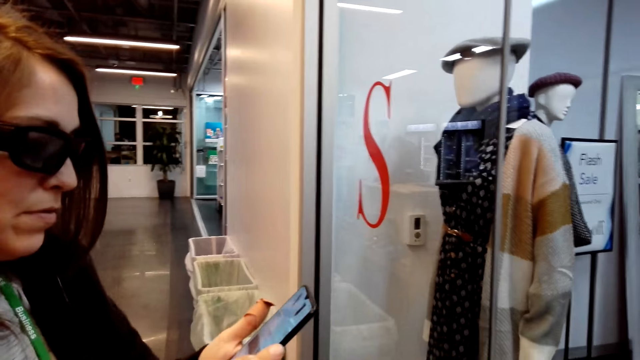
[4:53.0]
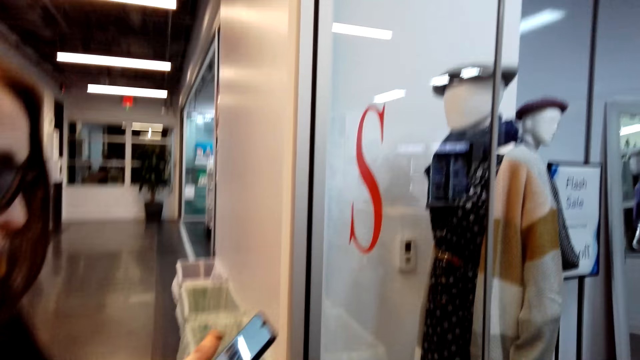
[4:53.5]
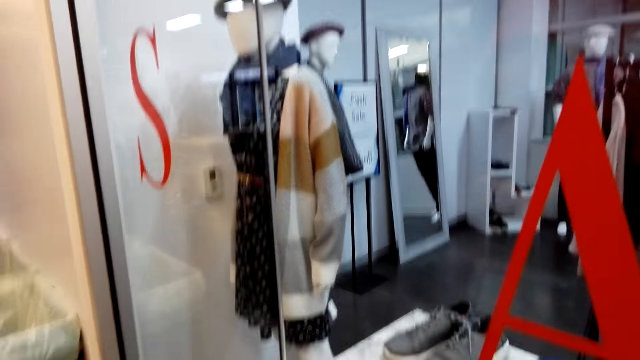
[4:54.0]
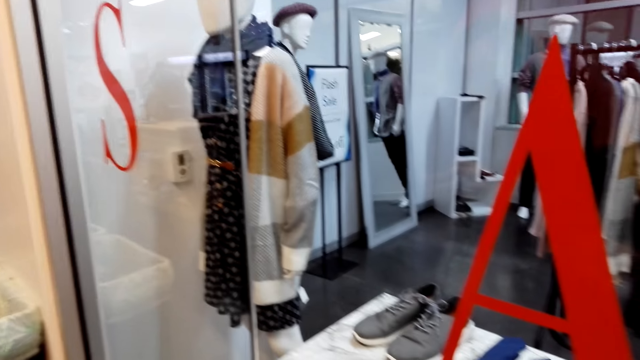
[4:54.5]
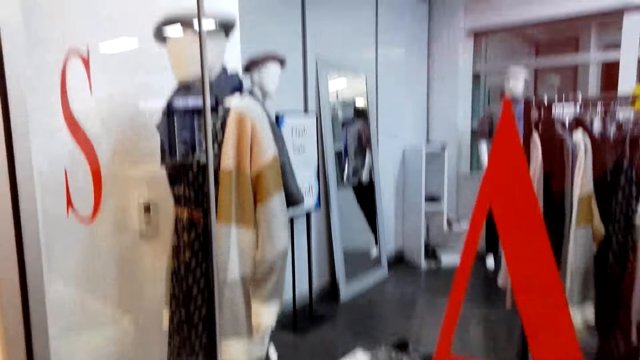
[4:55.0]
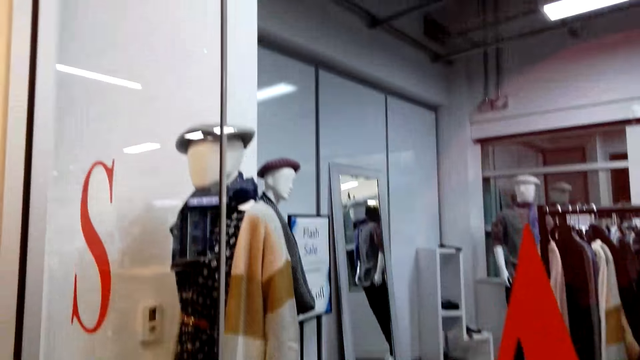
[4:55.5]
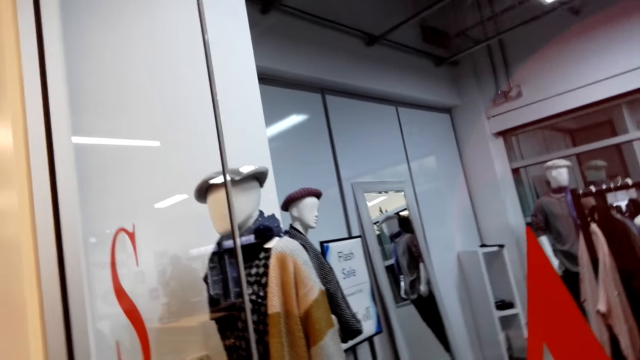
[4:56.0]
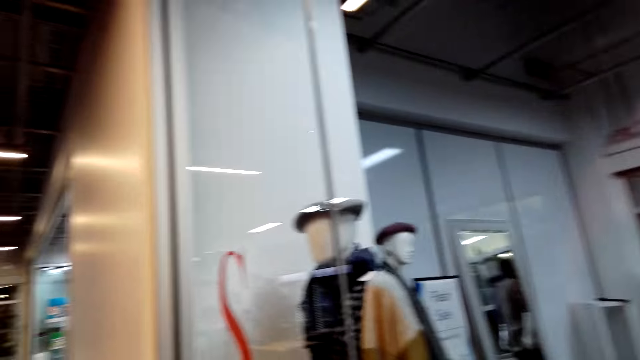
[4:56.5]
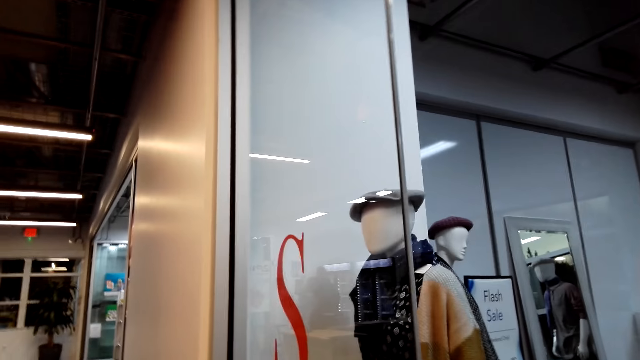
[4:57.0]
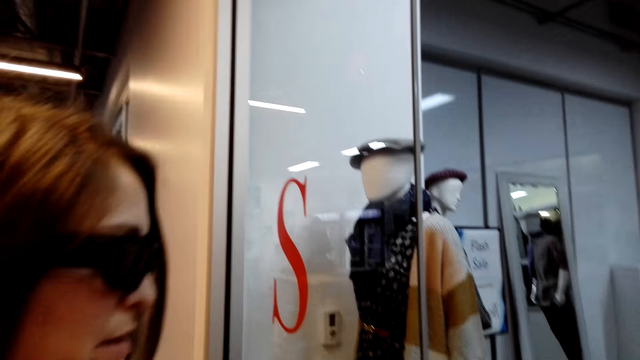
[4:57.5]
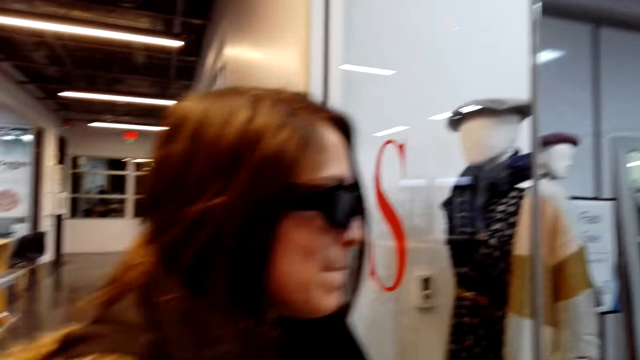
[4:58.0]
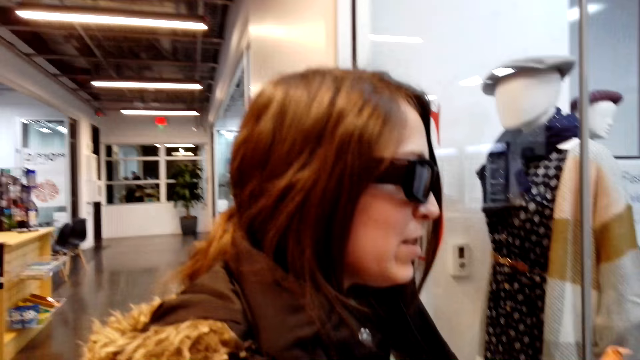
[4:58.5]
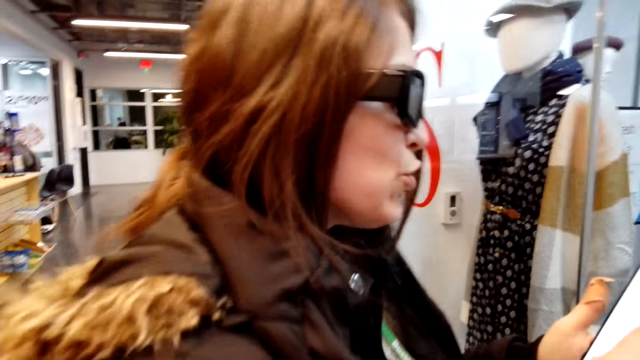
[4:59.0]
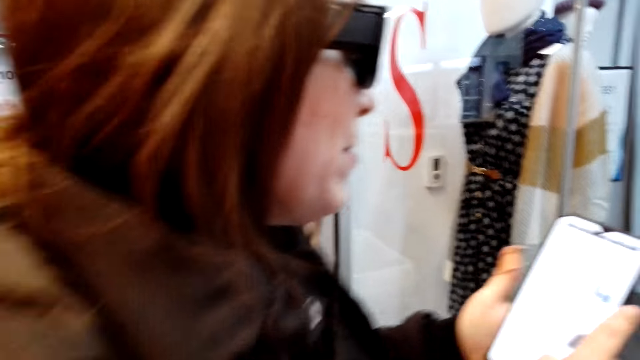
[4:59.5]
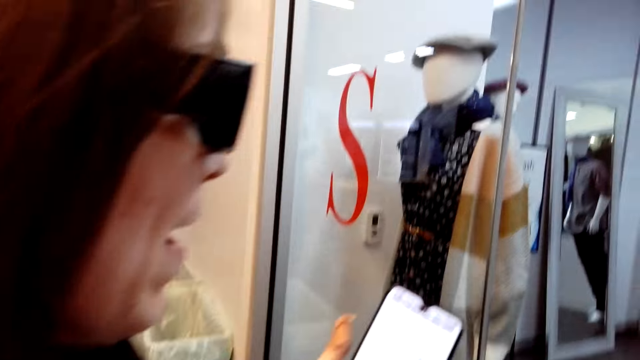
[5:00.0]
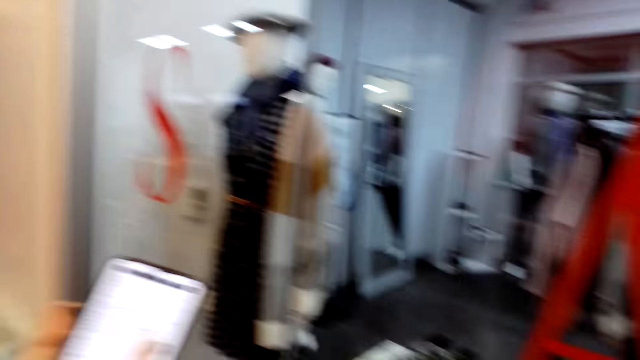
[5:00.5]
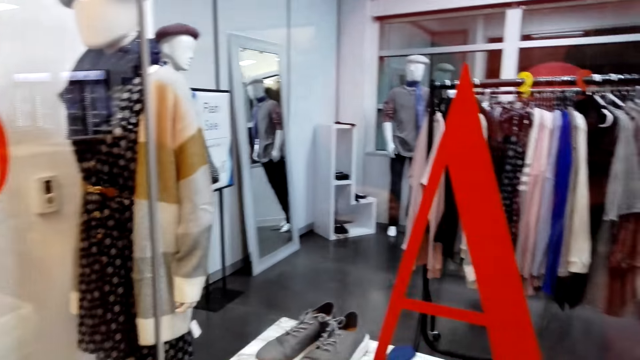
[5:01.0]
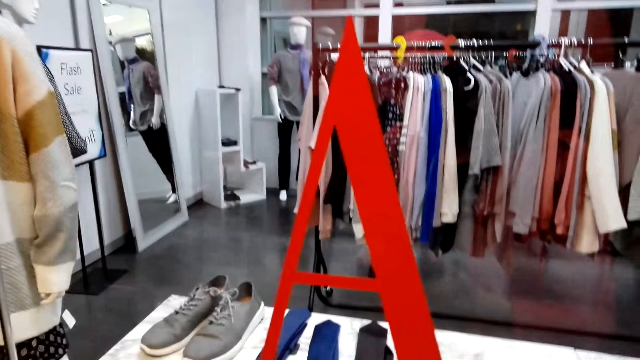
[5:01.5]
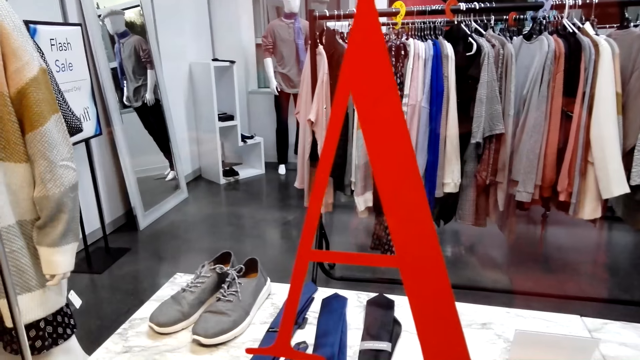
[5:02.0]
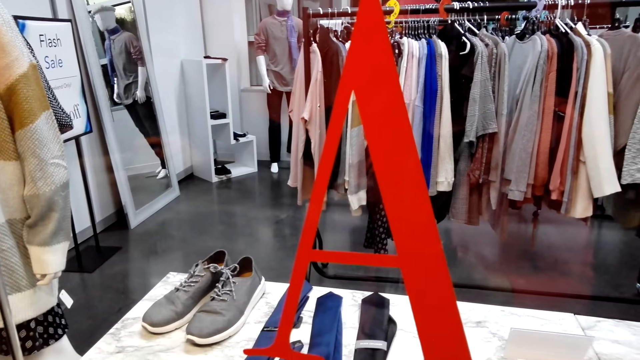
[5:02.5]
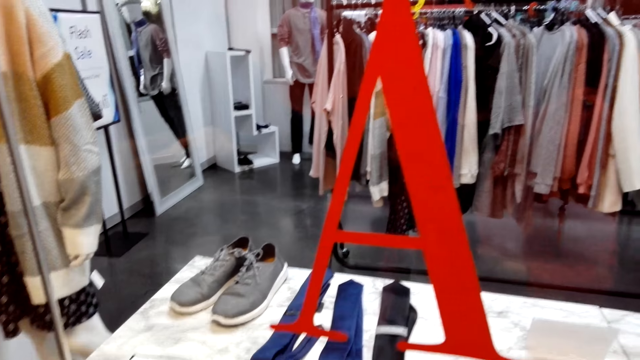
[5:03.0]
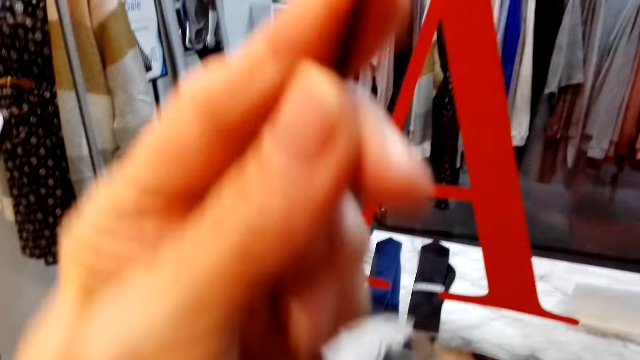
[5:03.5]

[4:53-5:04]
The camera wearer converses with a woman. The woman scrolls through the phone. The camera wearer looks at the woman. They talk to the woman and look around.

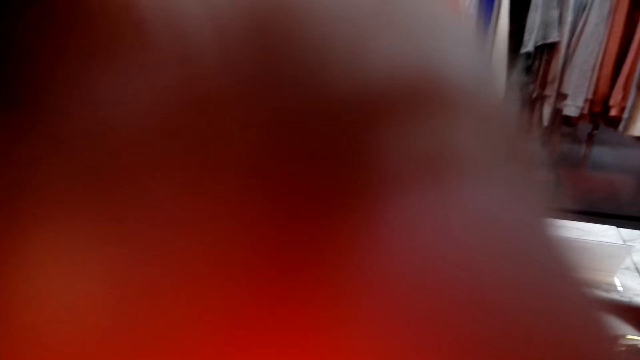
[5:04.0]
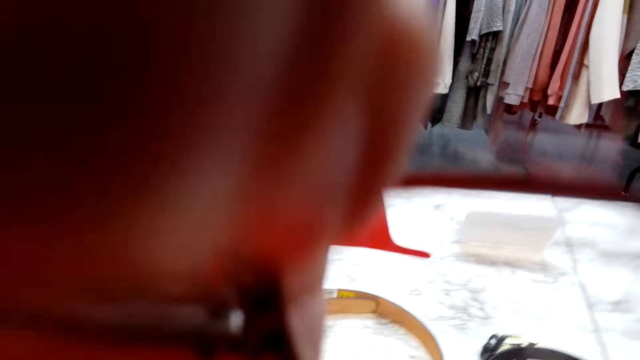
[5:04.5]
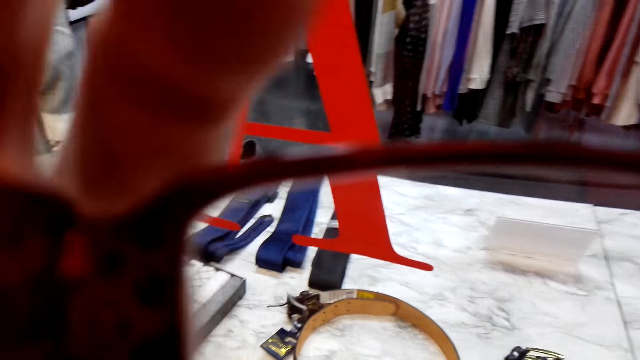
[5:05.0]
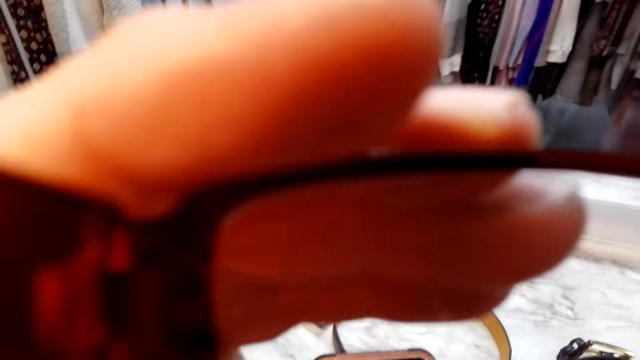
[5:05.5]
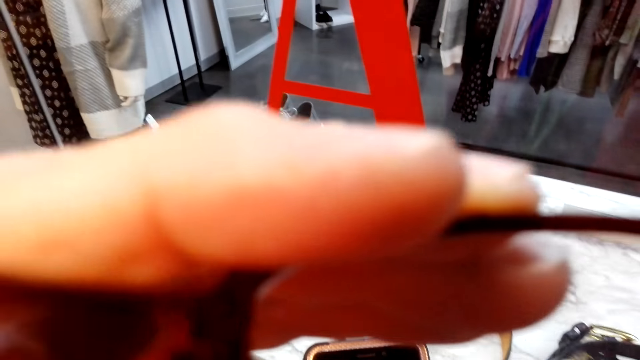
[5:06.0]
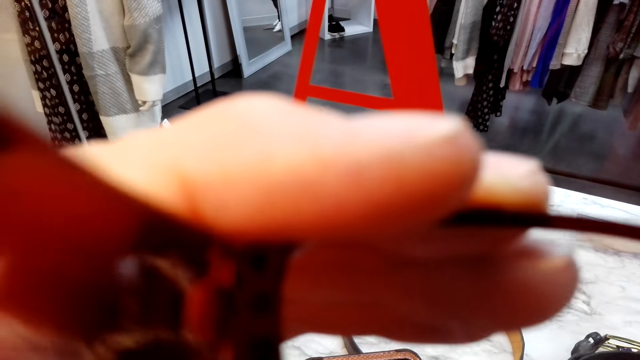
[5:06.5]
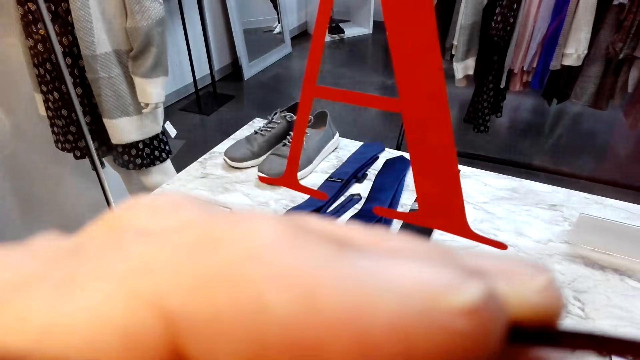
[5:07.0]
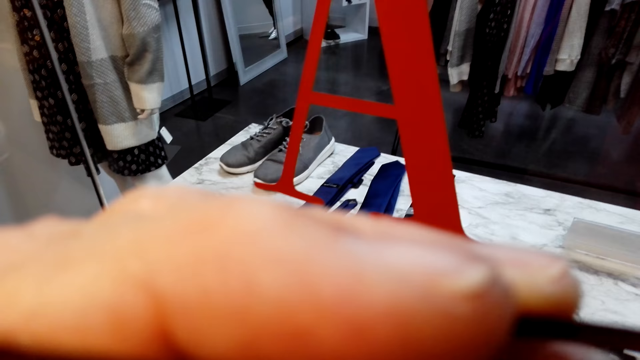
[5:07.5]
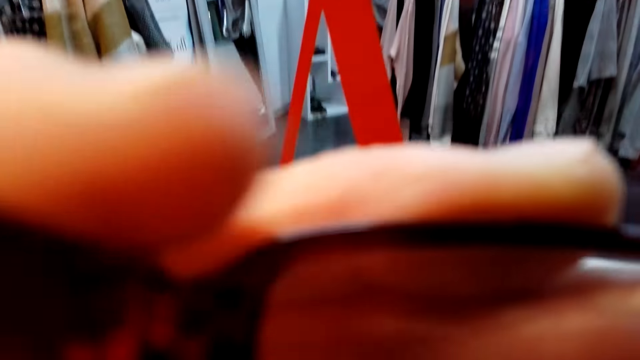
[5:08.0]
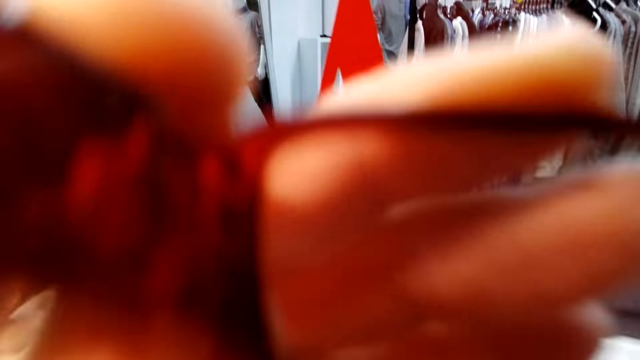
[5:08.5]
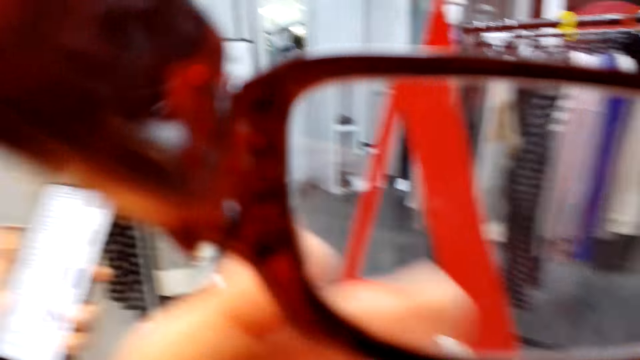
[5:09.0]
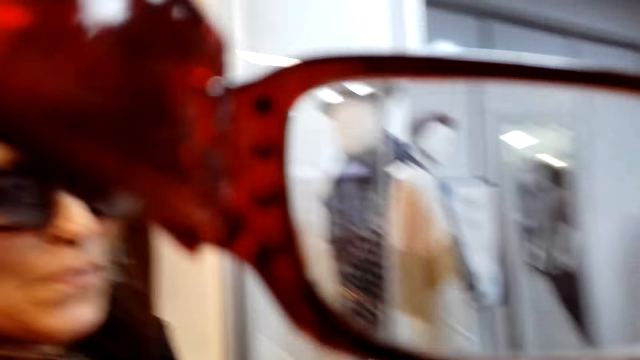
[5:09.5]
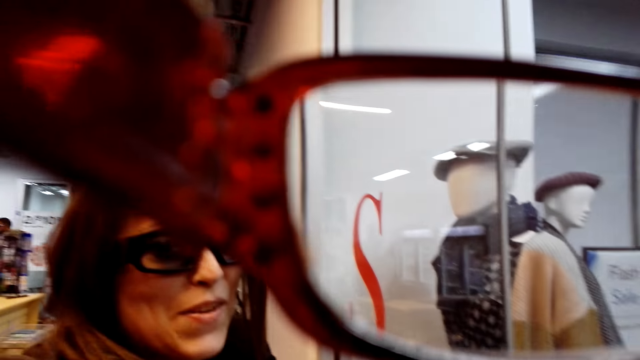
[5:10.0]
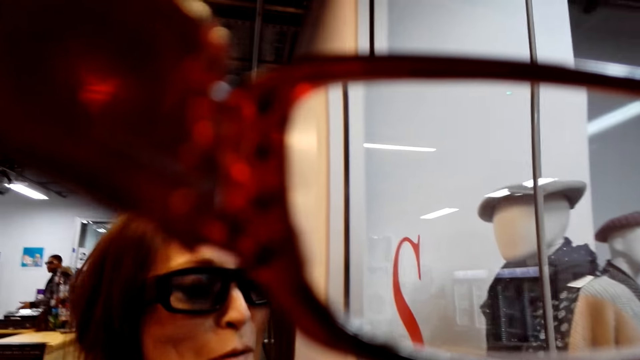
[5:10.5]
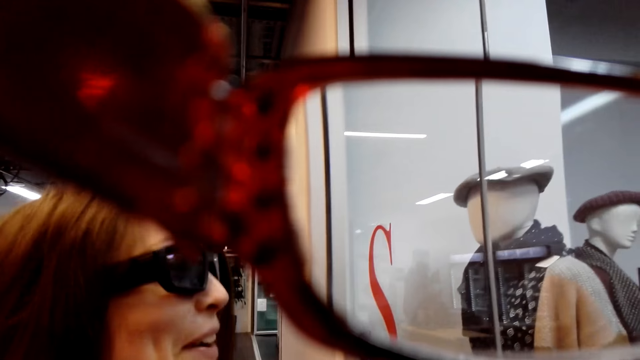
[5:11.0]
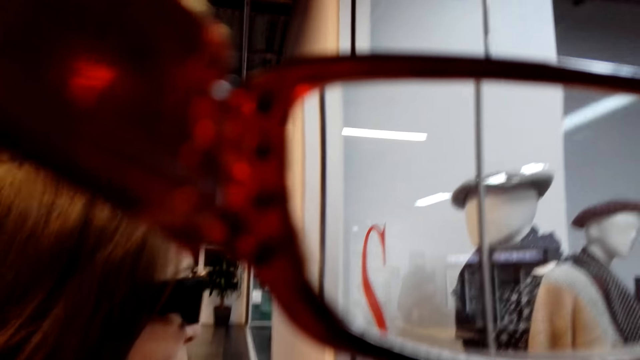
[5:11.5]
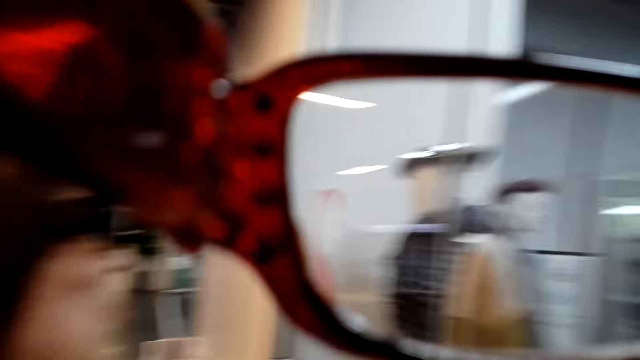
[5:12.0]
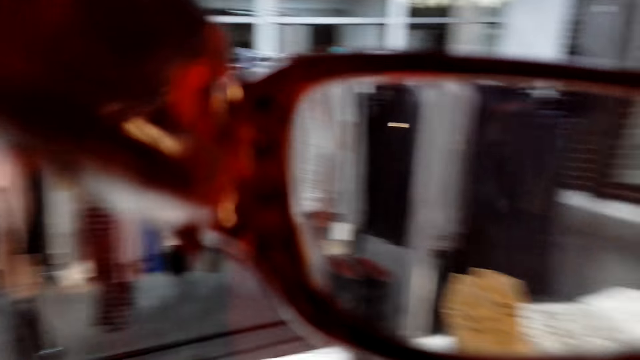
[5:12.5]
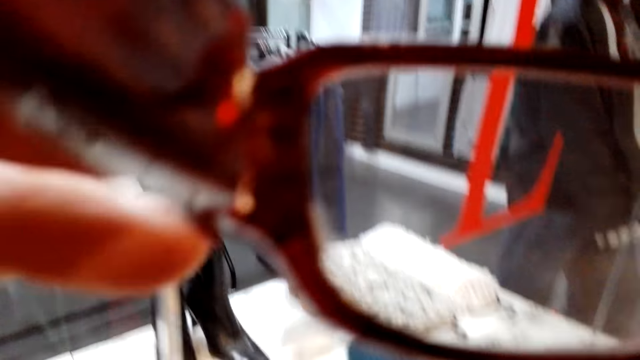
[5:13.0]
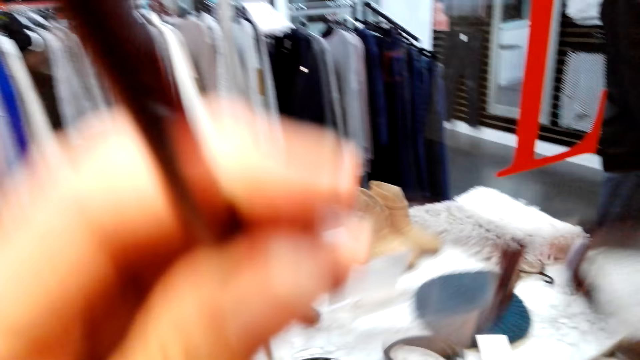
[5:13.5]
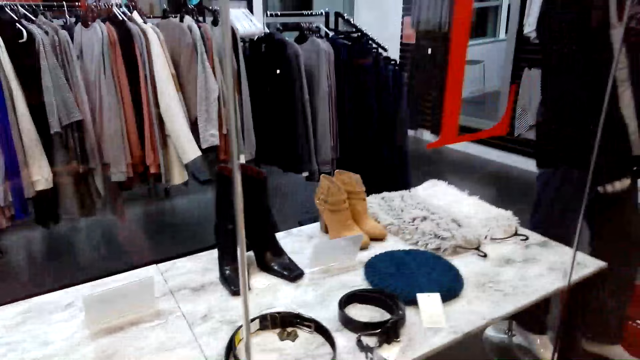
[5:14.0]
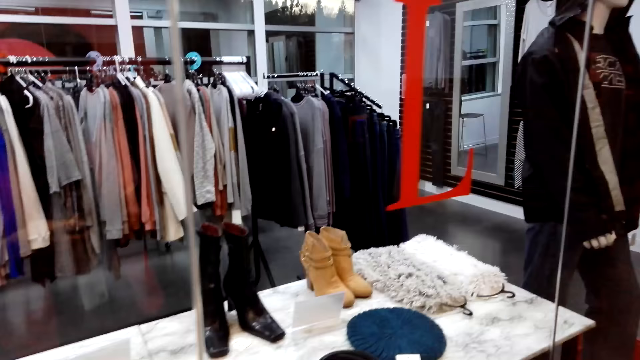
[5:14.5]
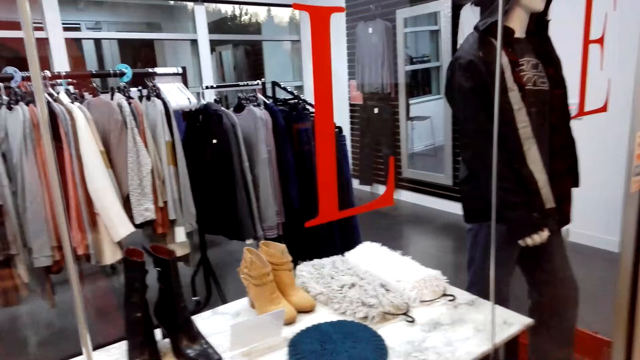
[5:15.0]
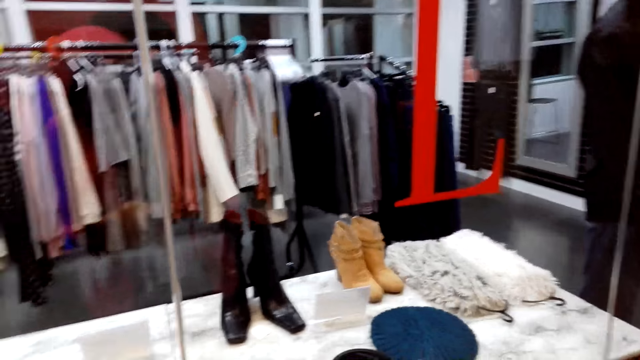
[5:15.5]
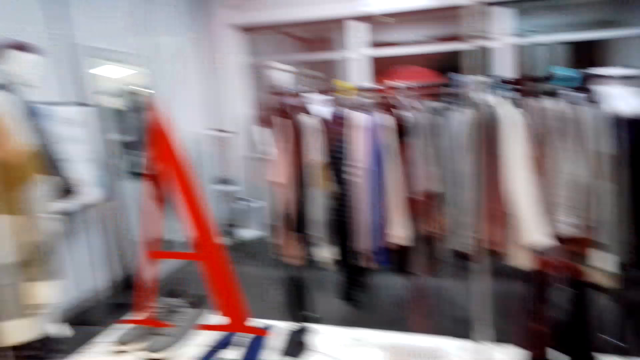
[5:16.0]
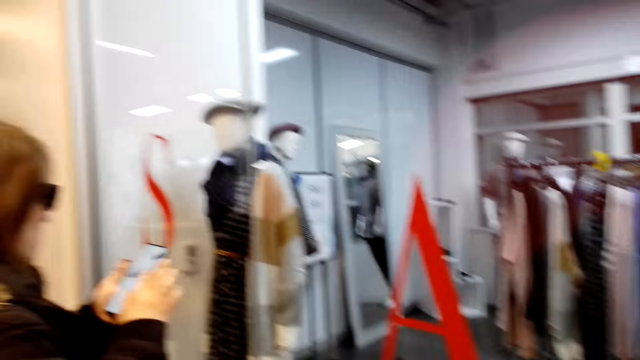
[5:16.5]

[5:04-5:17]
The camera wearer puts on the sunglasses. They hold the sunglasses. They look at a woman. The woman talks. The camera wearer converses with the woman. They remove the glasses. They hold the sunglasses. They look around. They converse with the woman.
